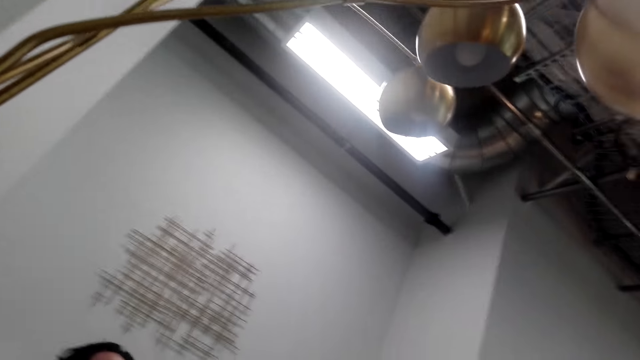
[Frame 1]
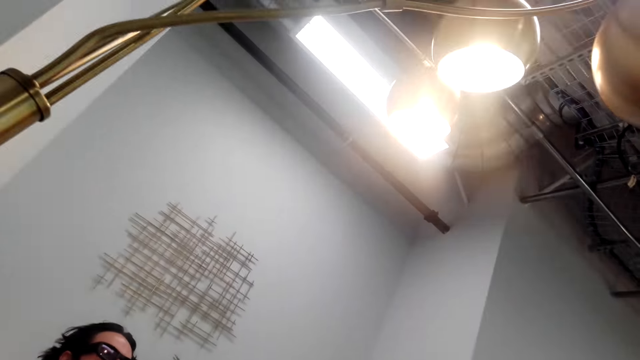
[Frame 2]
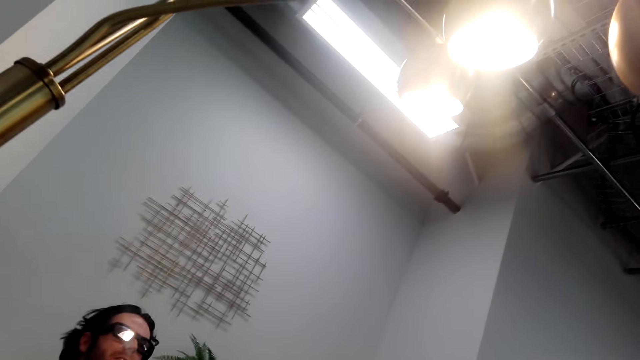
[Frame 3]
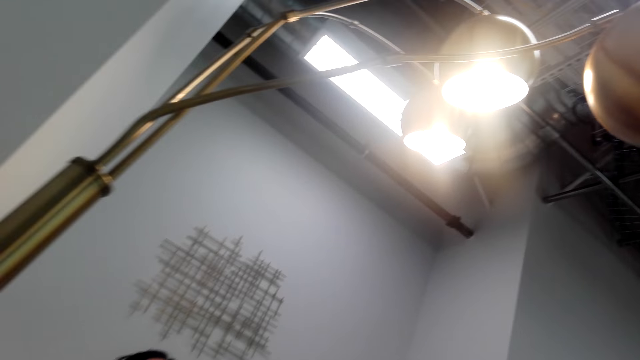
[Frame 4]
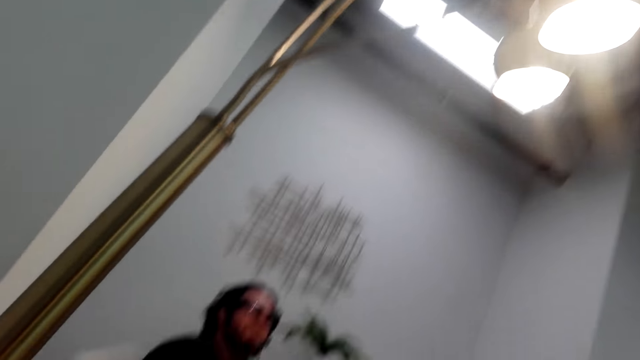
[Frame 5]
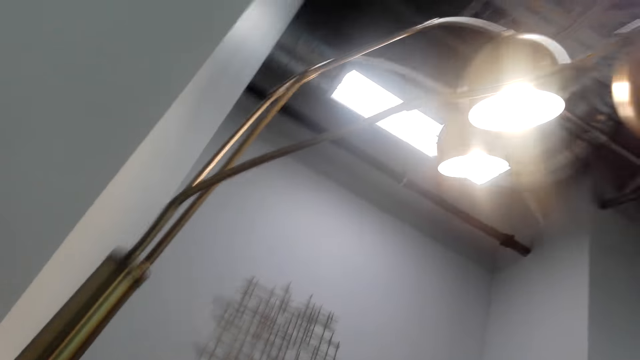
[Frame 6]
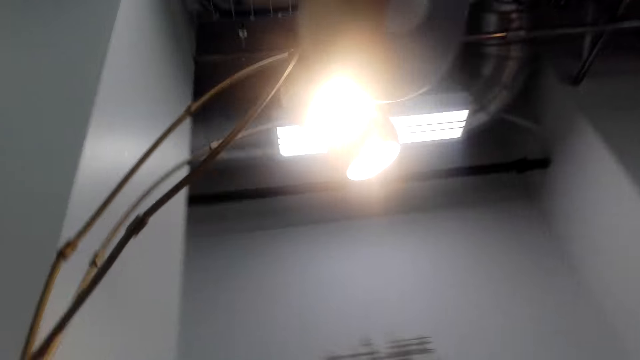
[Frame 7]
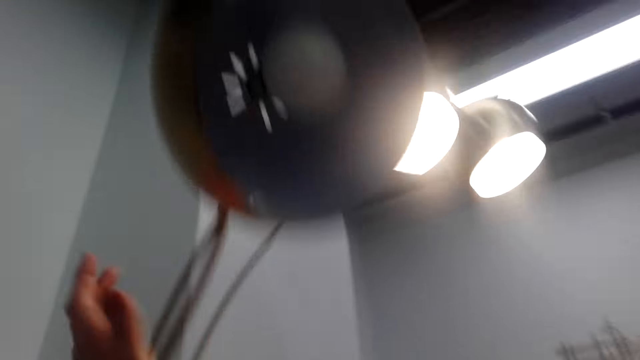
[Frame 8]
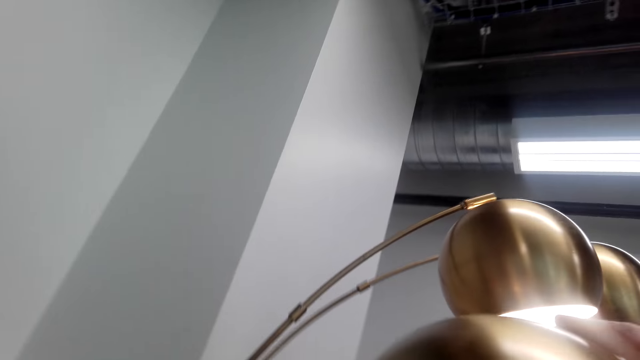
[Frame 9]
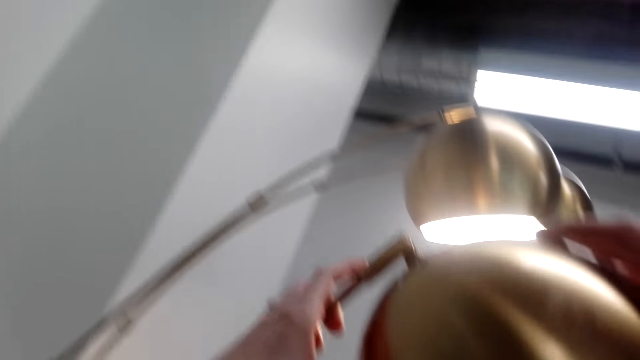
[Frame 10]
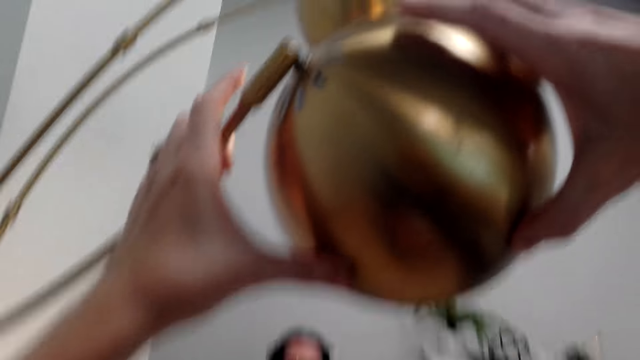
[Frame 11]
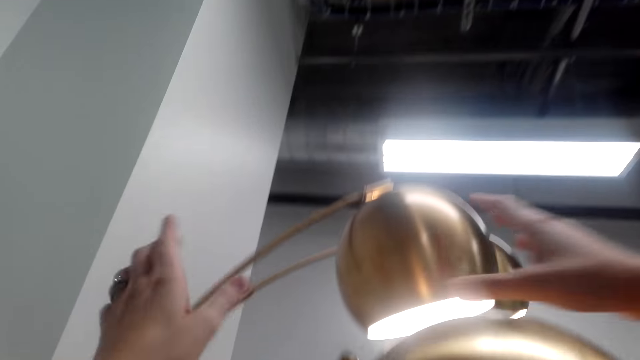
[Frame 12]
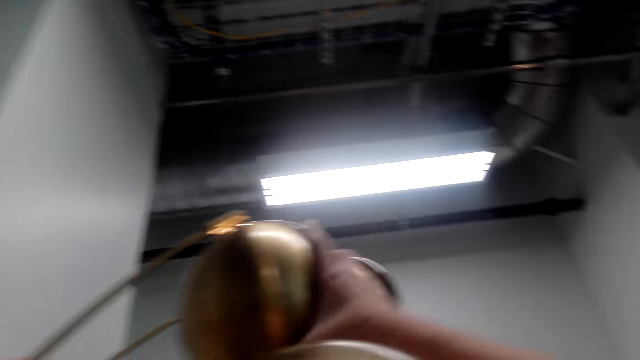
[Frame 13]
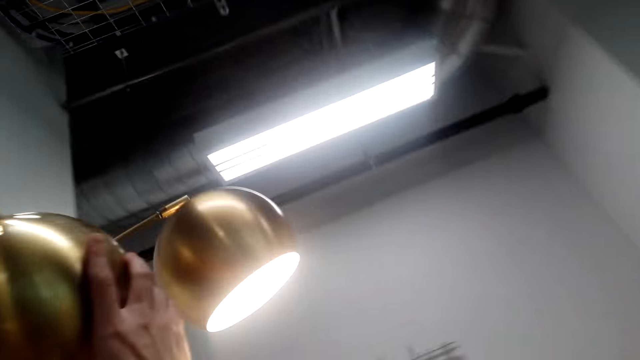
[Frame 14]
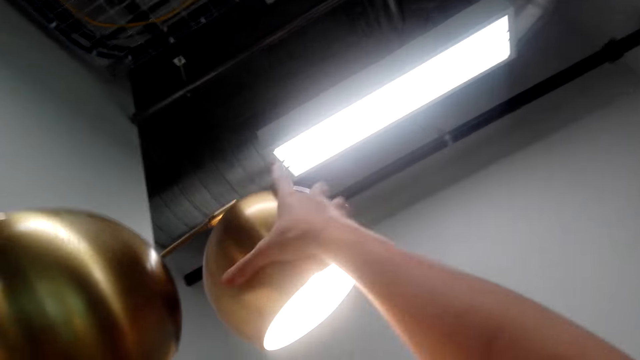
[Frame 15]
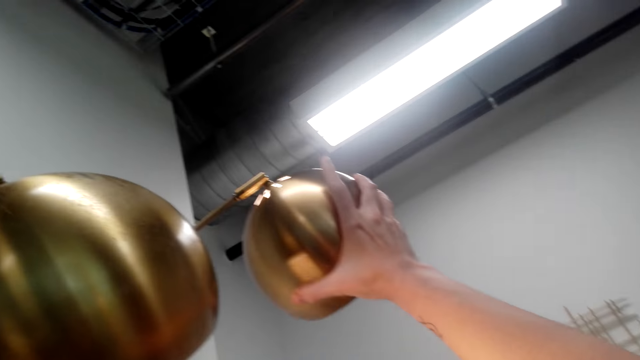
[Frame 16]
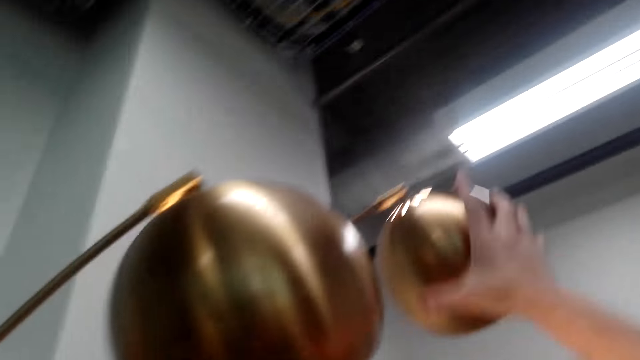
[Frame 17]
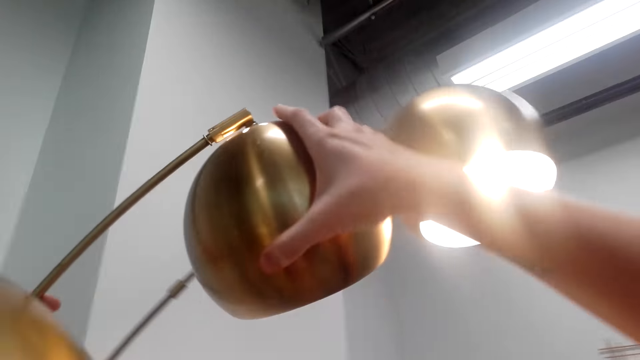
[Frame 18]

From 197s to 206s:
A man sits on the sofa. The camera wearer adjusts the lamps.

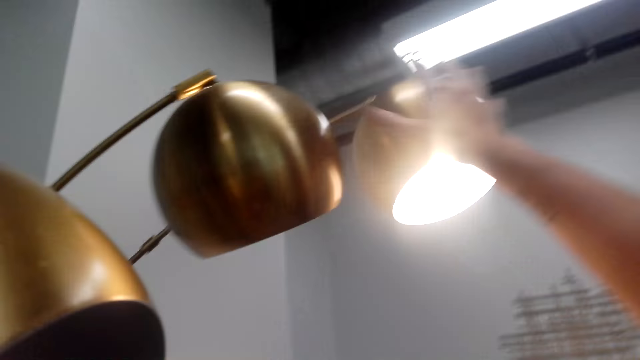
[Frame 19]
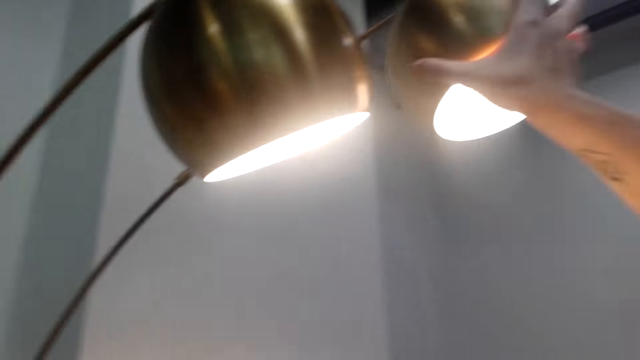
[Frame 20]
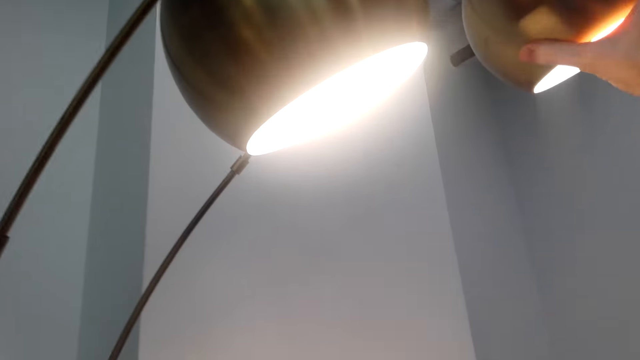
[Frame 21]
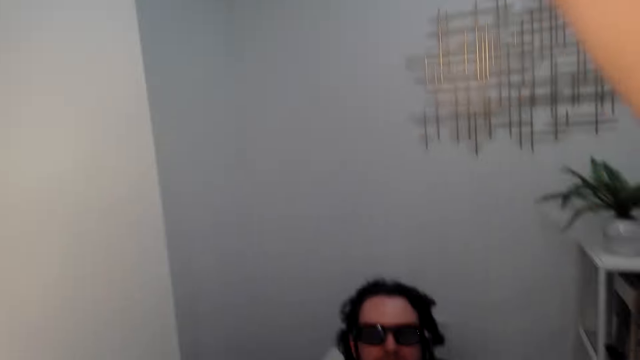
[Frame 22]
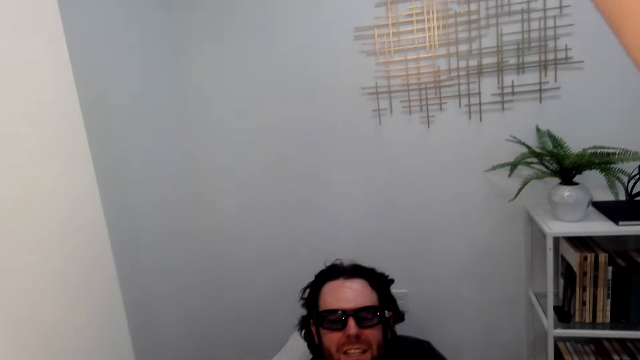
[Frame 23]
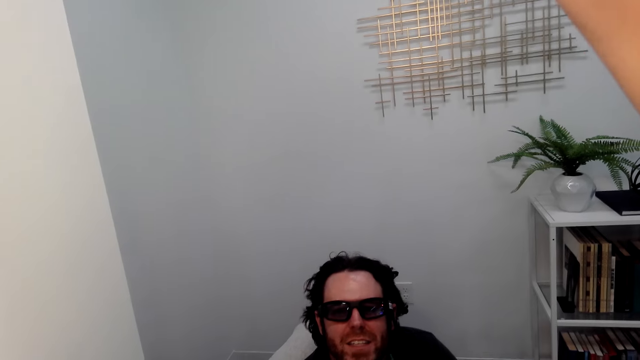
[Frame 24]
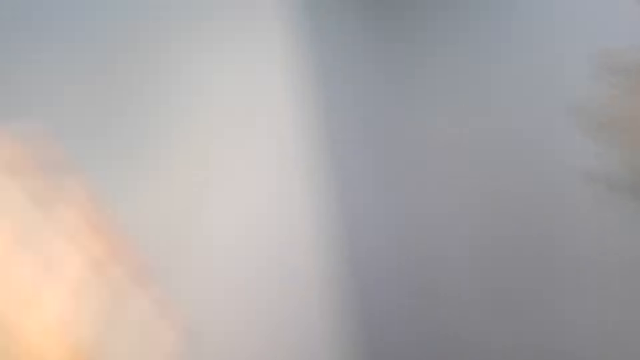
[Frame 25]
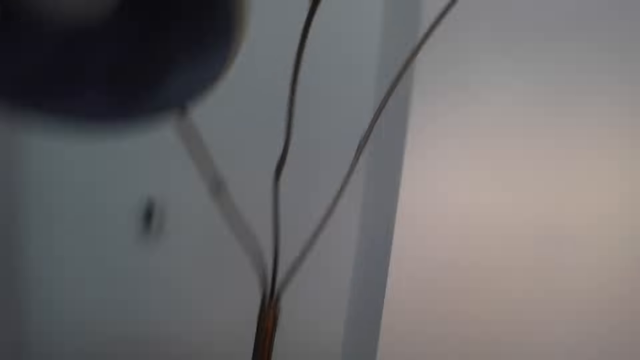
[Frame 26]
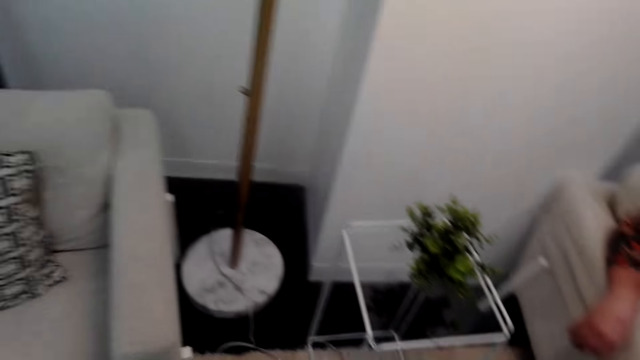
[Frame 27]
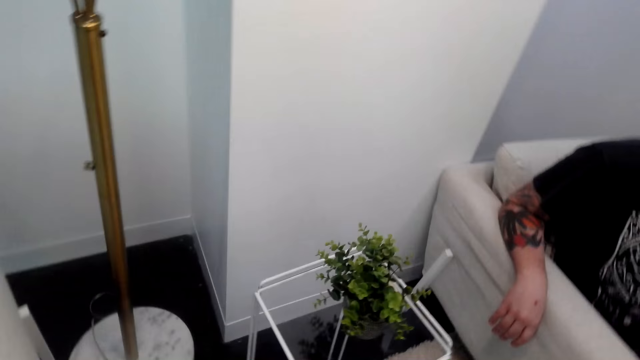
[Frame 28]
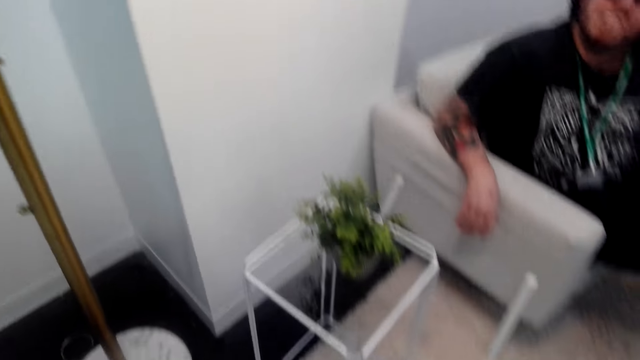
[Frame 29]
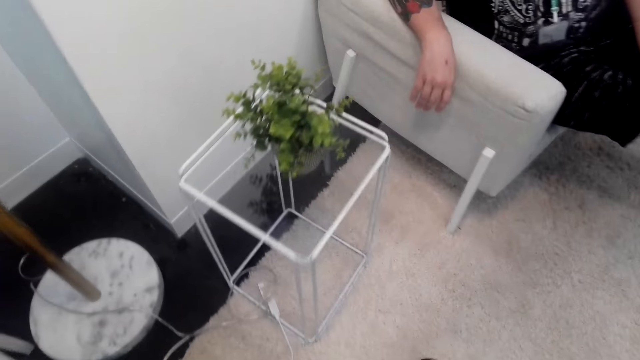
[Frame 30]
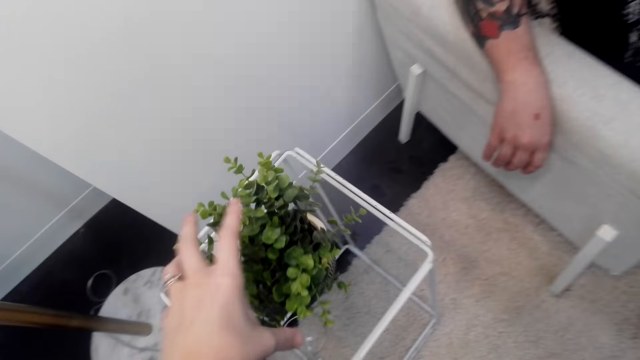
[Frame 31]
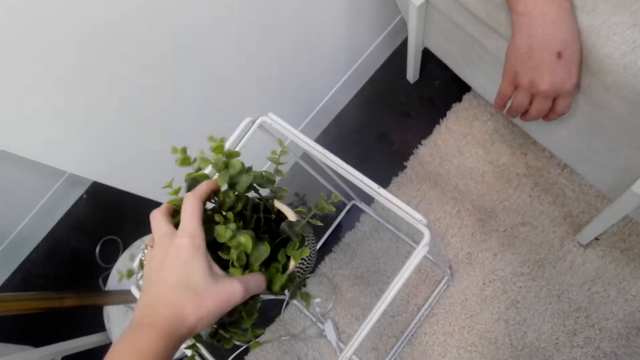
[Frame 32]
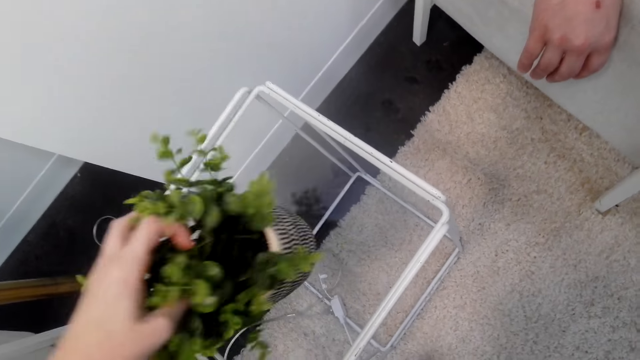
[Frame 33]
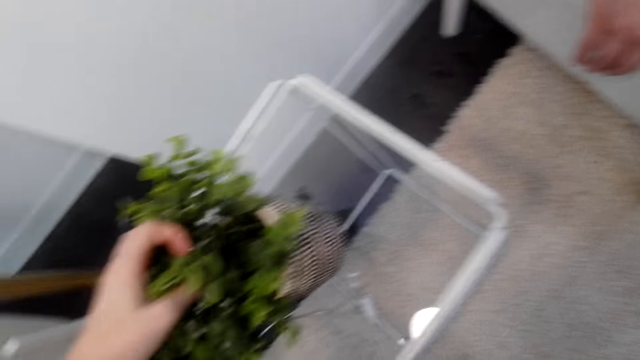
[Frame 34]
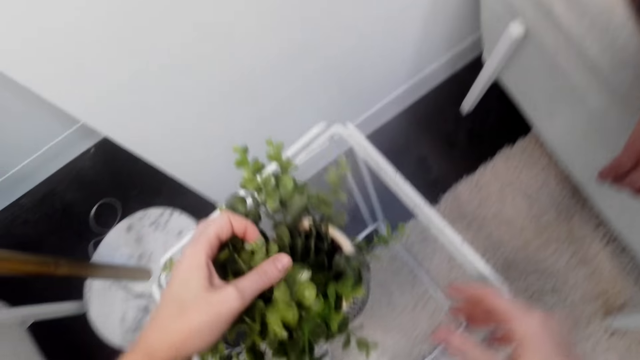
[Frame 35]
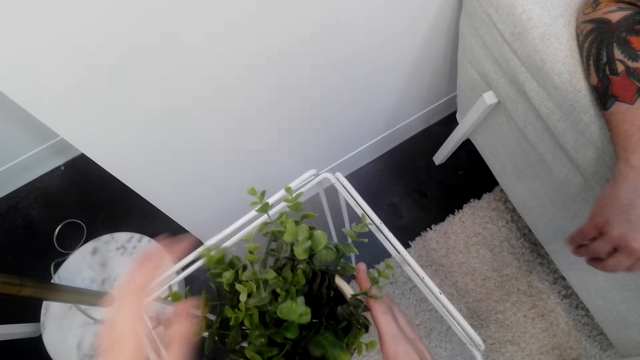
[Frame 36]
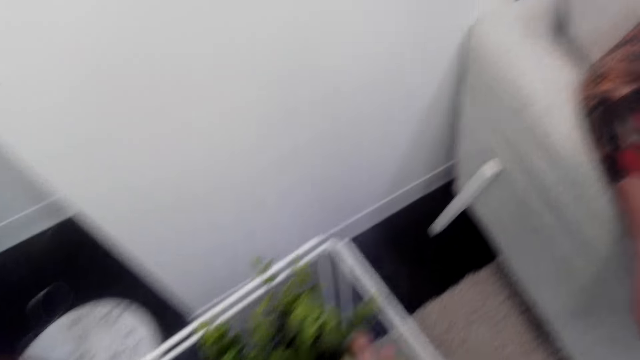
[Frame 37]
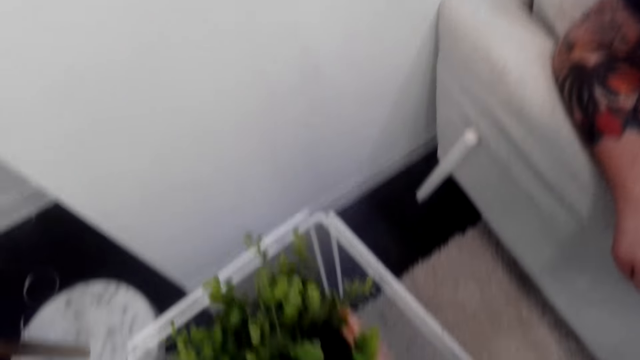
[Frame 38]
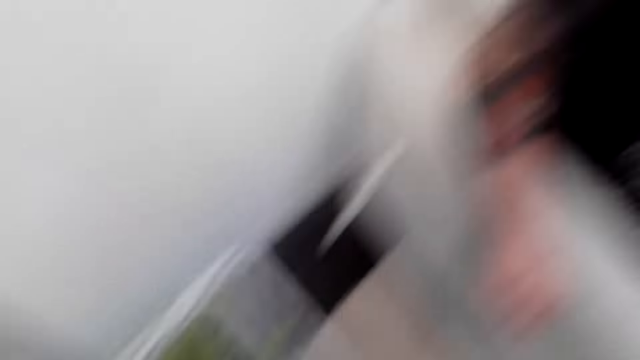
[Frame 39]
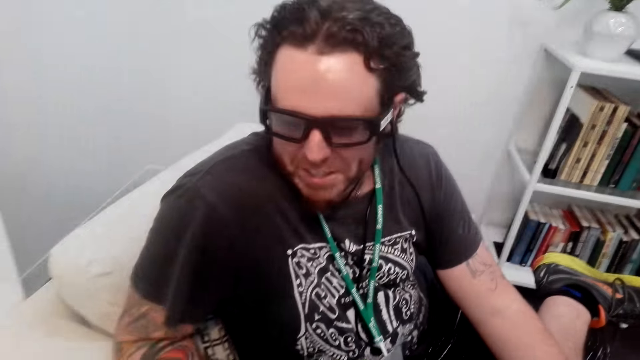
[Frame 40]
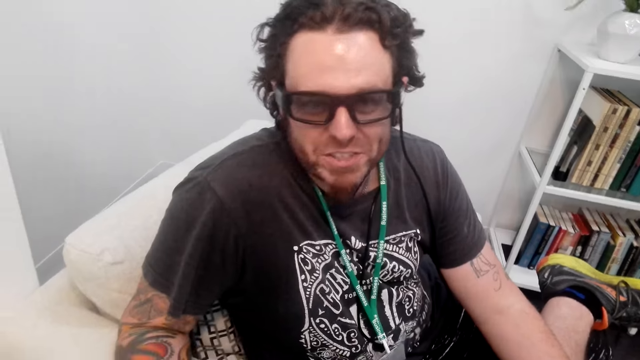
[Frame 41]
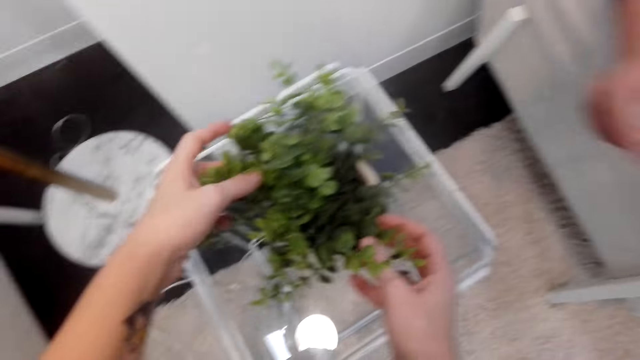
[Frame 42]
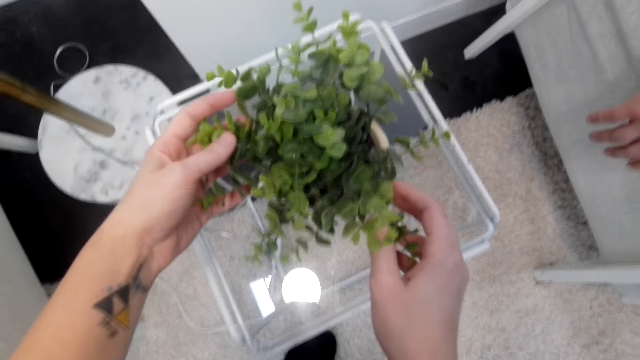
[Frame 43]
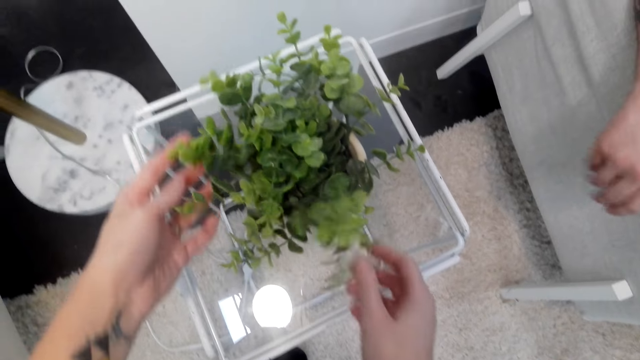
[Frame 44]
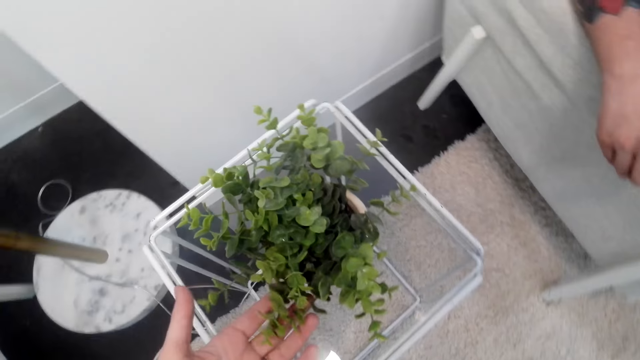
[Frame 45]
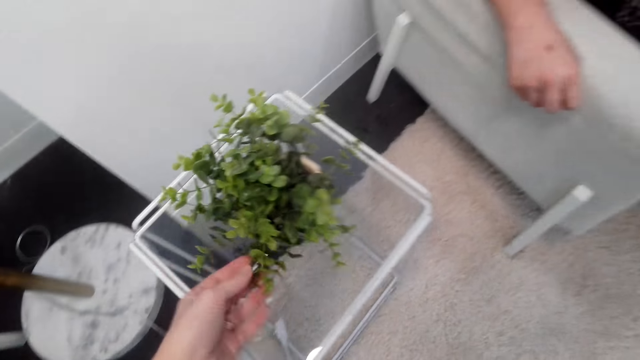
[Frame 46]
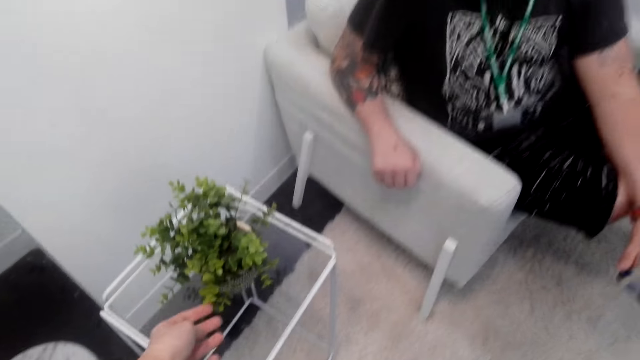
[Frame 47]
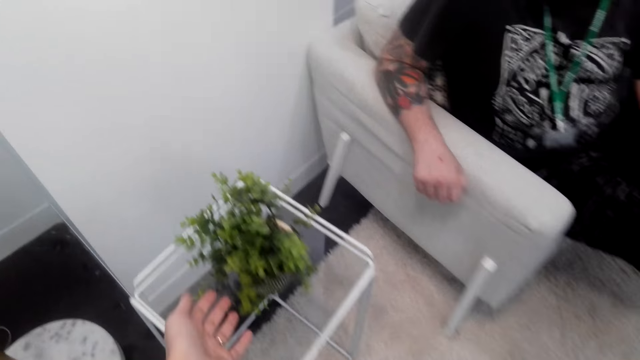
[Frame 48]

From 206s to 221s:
A man sits on the sofa. The man sits on the sofa again. The camera wearer holds the flowers or plant. They move the flower vase. They hold the flower vase with the right hand. They interact with the man. The man converses with the camera wearer. The camera wearer touches the plant. They hold the flowers on the vase.
